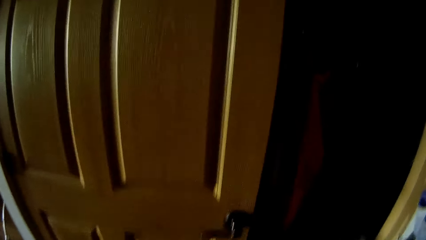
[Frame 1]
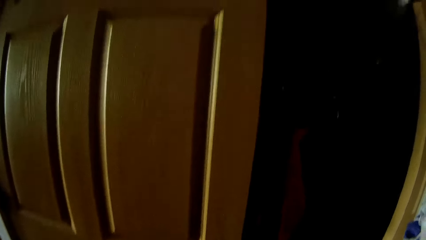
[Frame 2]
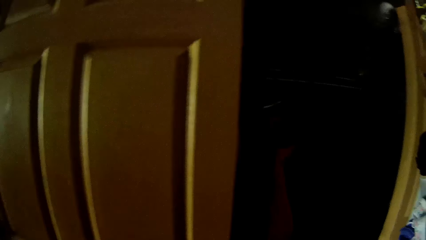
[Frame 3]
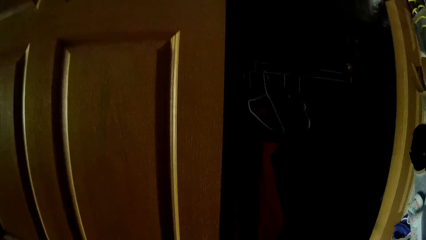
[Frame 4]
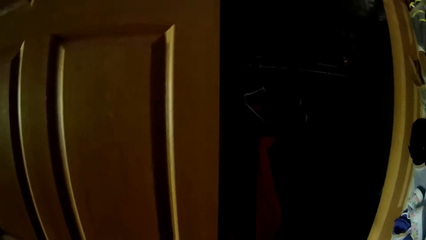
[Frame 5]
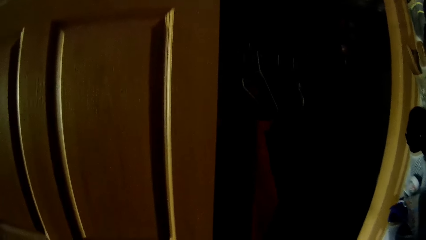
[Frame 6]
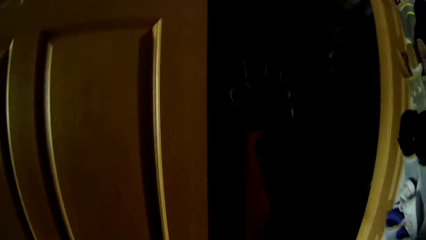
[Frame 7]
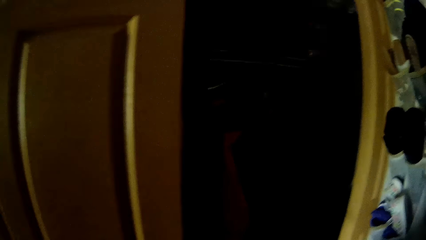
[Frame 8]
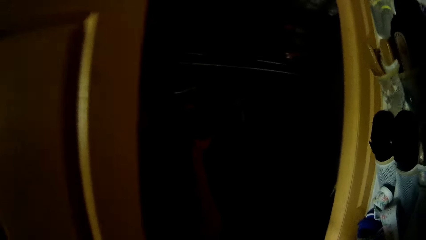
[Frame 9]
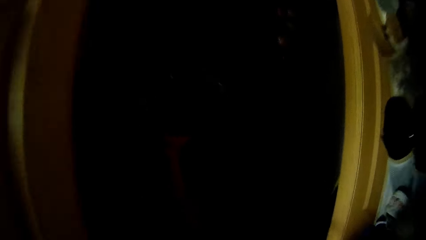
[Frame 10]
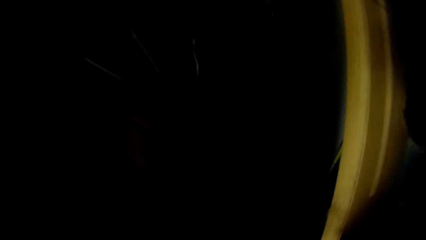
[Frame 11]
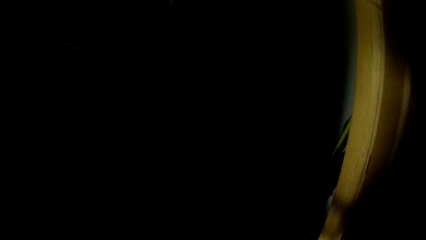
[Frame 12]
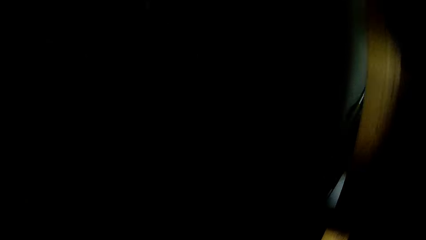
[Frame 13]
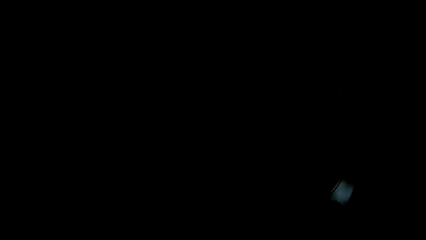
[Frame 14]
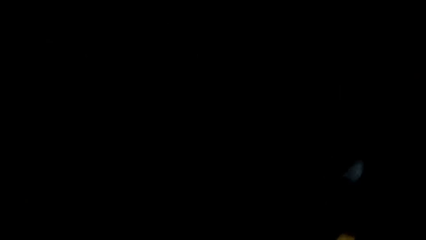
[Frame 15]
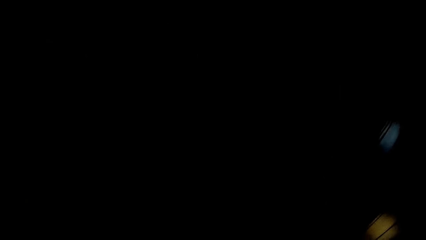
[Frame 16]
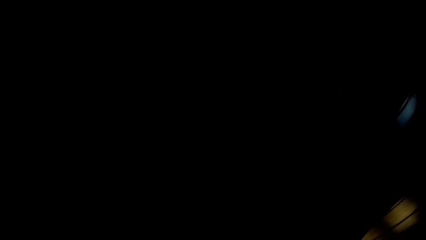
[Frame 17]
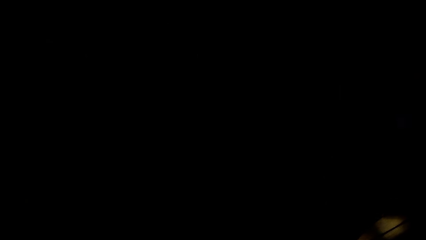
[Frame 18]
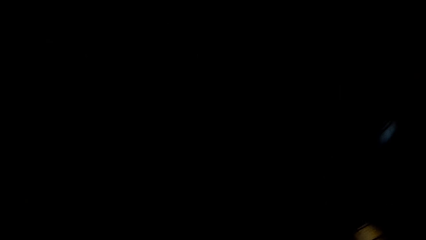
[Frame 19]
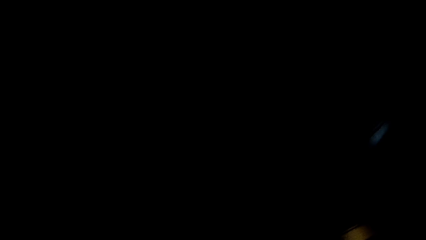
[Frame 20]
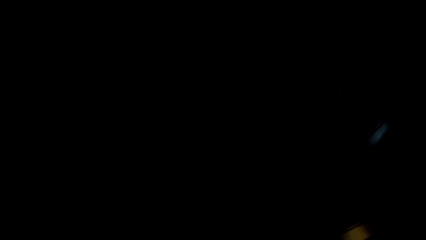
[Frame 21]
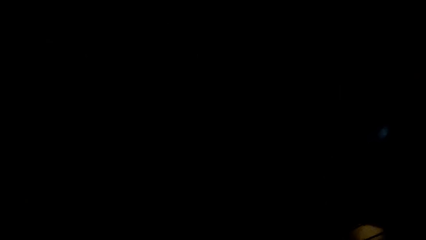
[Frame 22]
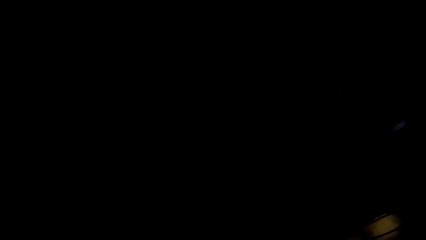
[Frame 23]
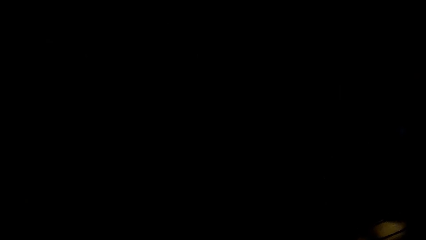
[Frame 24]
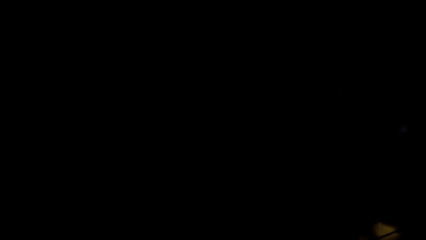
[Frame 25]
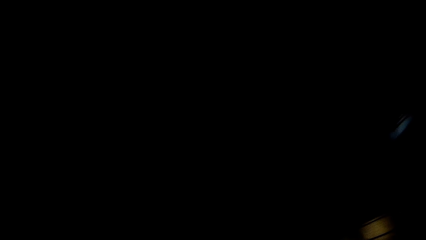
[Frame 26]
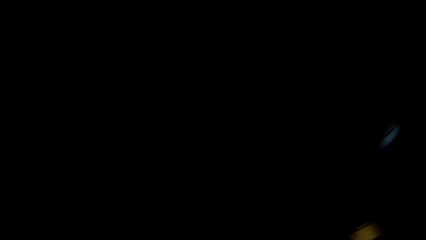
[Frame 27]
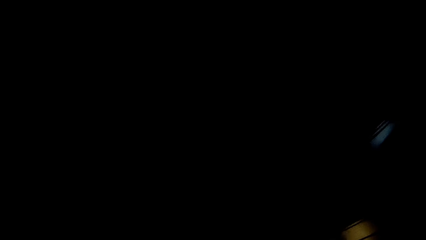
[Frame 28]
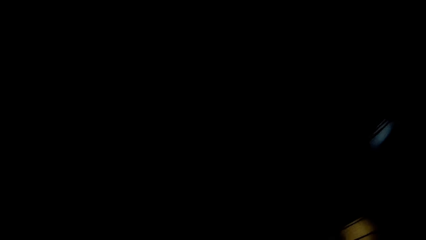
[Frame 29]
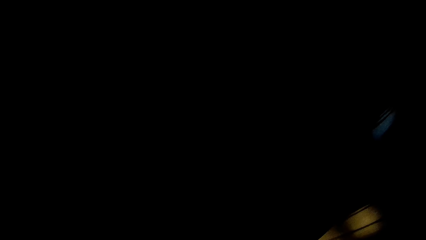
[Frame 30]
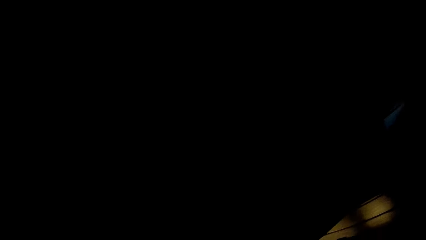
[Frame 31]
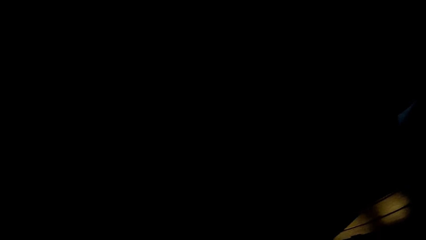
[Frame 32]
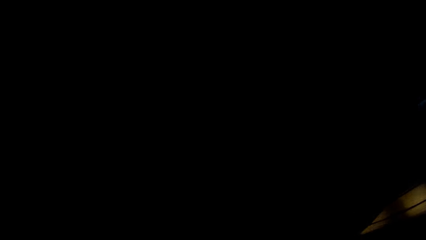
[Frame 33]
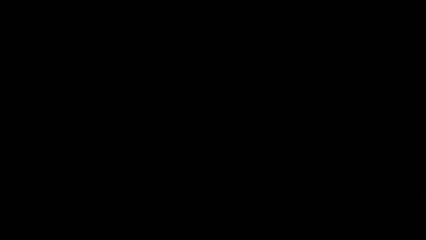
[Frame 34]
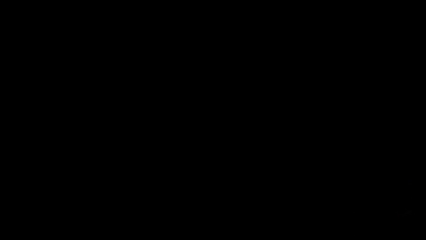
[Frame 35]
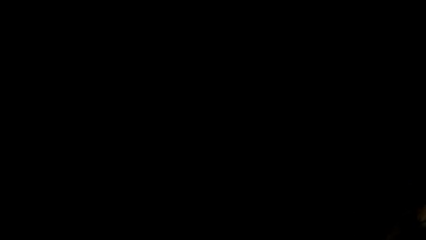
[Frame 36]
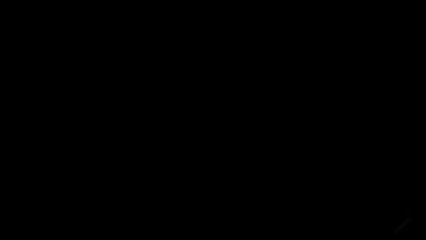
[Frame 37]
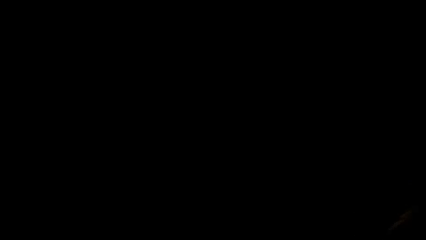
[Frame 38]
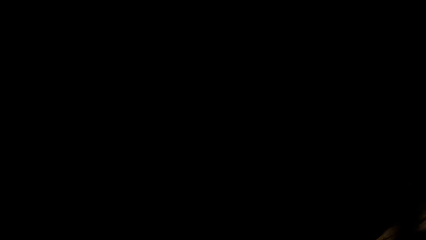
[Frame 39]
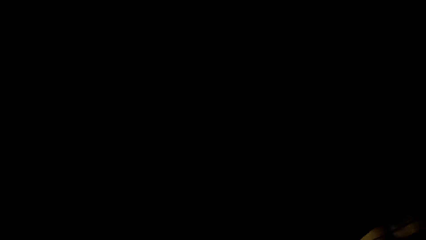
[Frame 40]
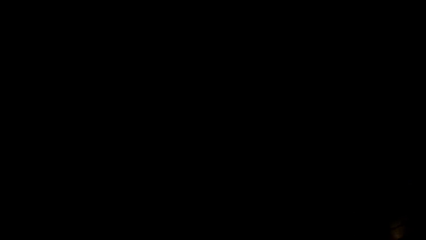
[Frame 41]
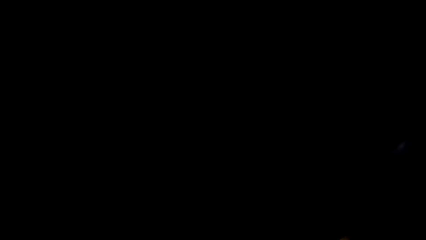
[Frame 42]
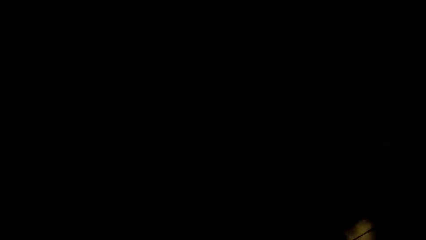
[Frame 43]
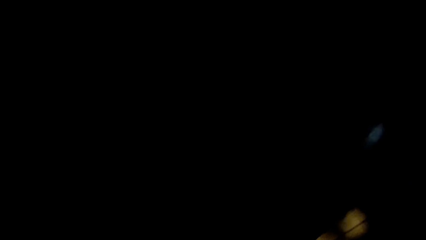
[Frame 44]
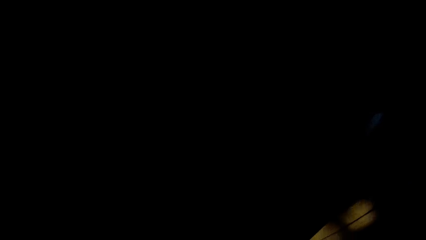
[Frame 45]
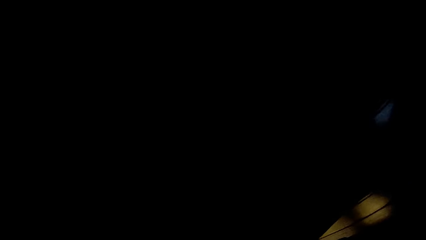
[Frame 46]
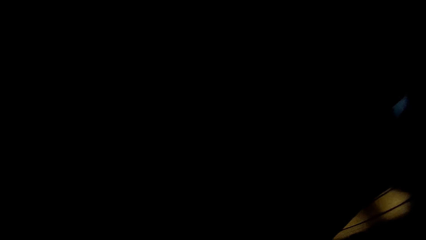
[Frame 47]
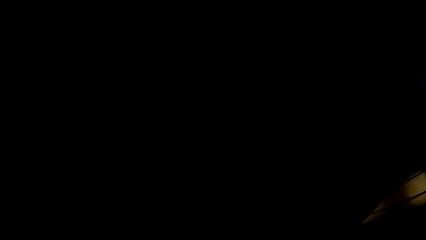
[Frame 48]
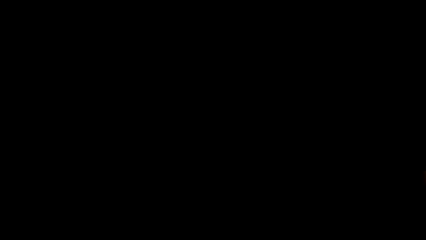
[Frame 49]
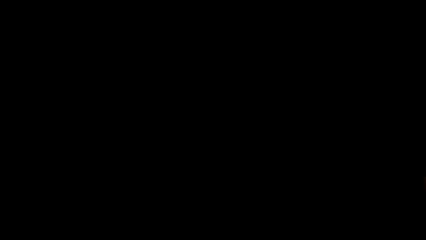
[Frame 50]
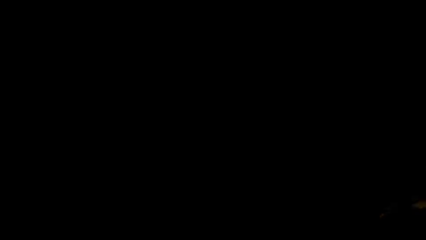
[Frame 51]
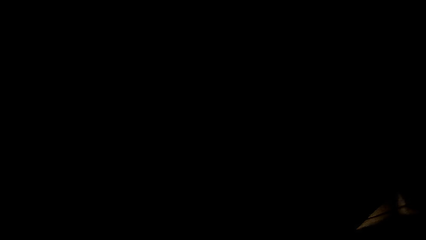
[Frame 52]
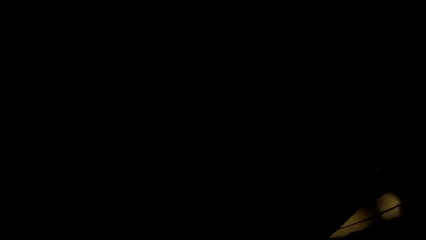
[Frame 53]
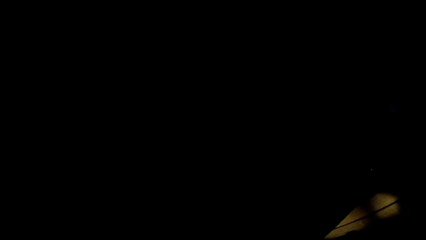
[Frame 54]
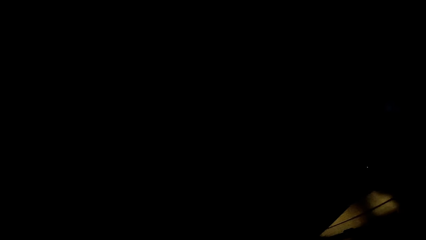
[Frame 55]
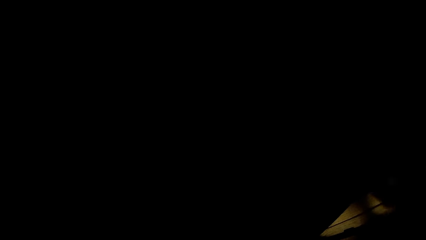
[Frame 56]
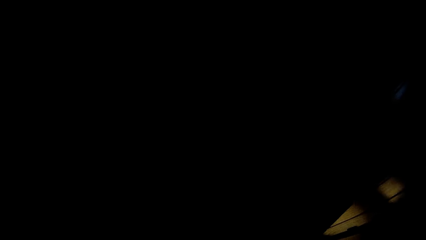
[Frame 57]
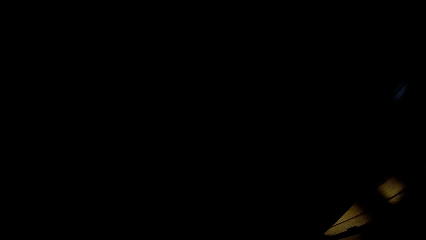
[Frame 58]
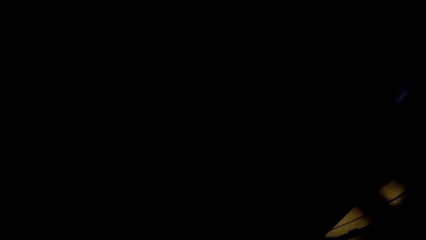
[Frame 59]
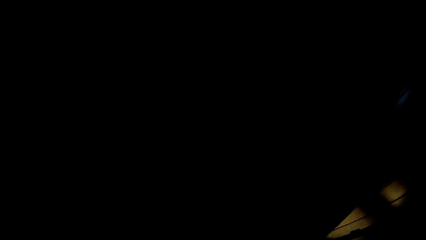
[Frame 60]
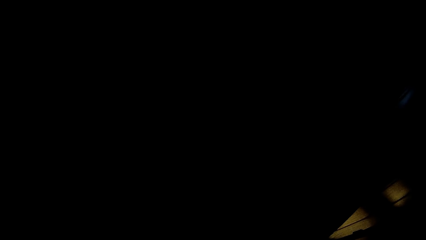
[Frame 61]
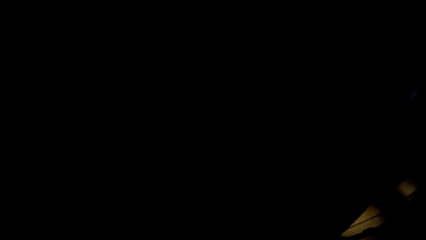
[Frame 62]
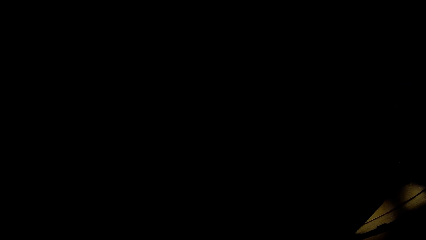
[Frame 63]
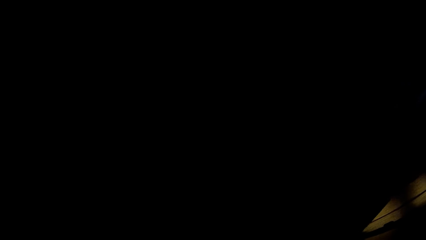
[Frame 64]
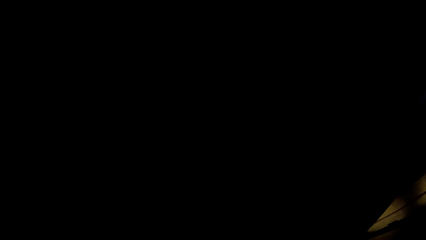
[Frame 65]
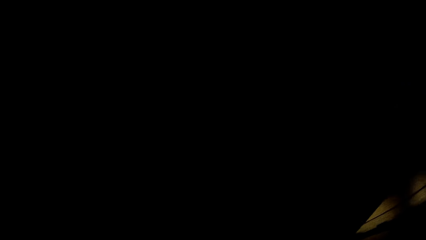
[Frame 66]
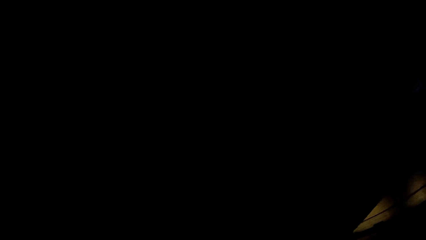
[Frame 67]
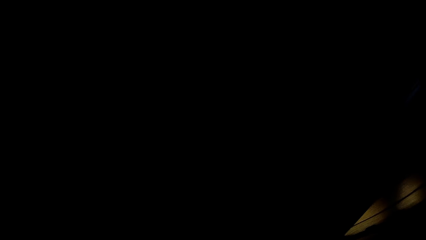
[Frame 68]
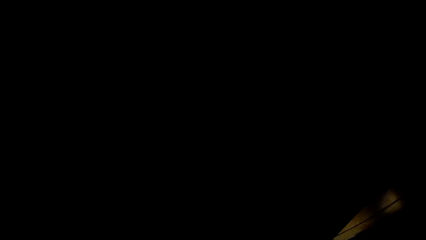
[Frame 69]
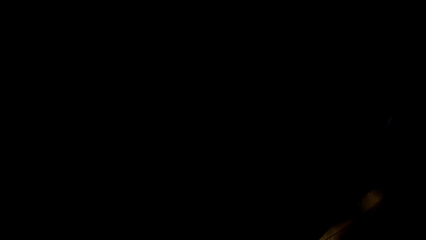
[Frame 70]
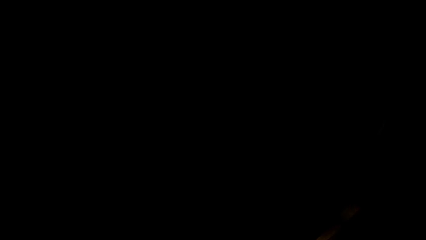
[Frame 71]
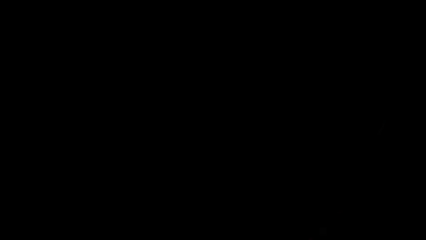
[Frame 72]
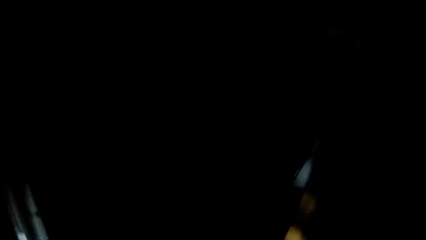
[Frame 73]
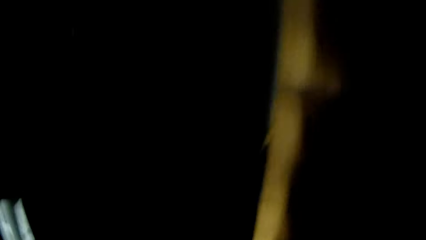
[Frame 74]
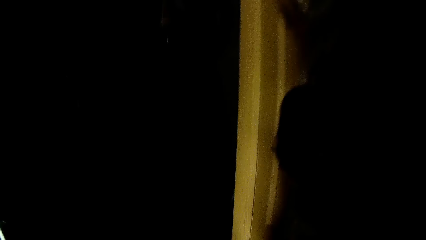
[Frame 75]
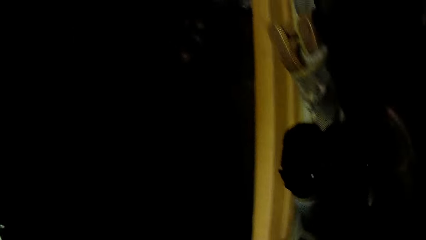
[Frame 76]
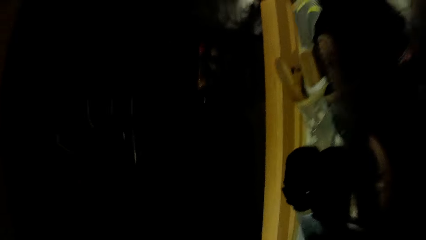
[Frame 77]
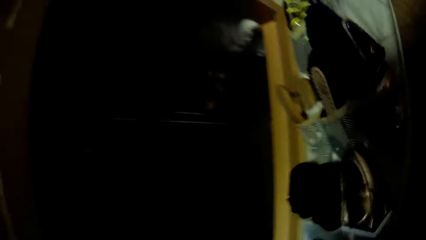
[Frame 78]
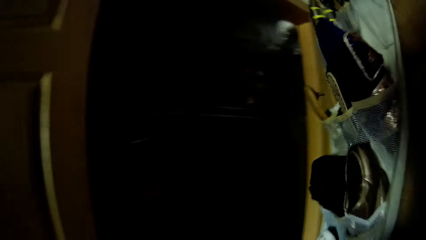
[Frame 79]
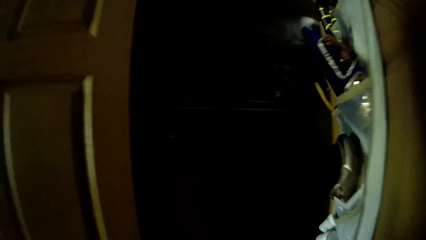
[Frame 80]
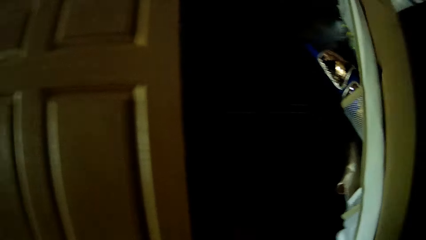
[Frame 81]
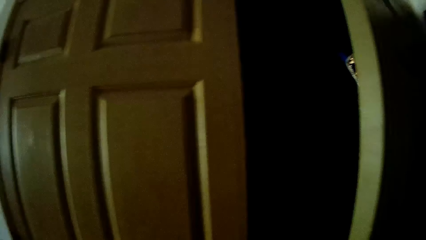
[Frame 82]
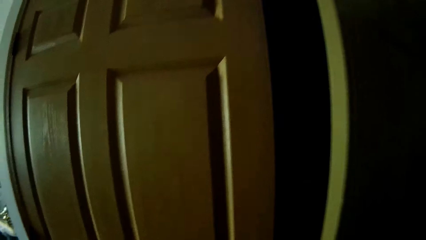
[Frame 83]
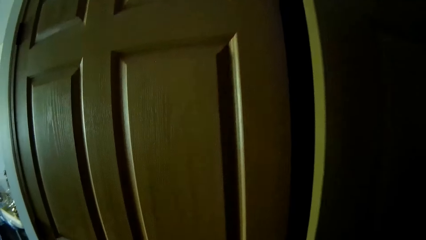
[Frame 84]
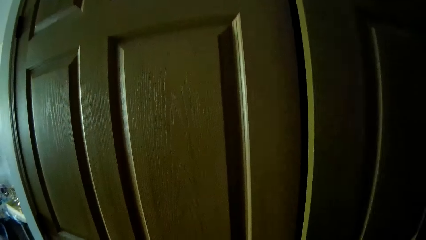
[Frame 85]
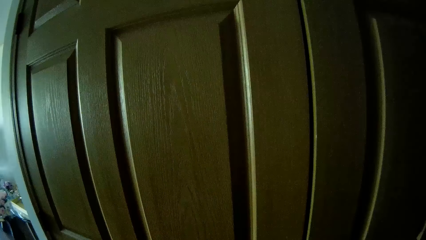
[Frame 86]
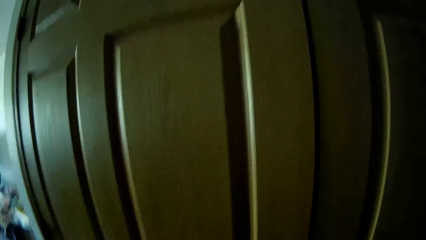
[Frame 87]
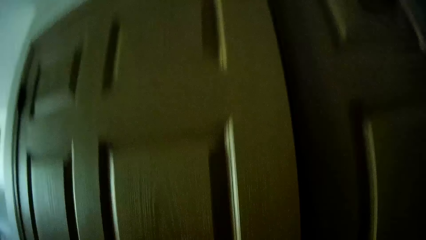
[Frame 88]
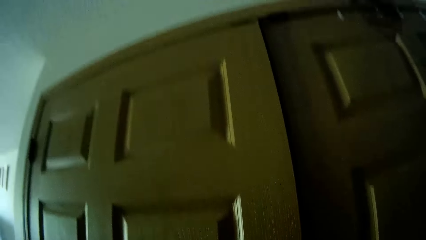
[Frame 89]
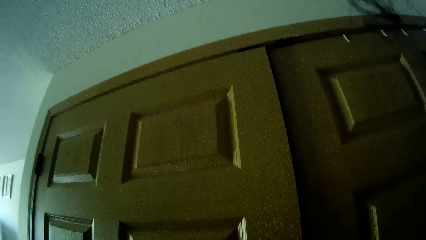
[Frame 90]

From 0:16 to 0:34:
The camera wearer walks. She closes the wardrobe door with her right hand.
